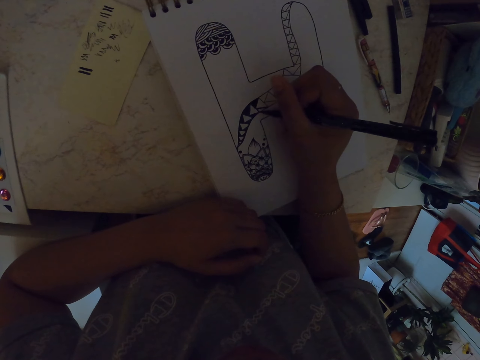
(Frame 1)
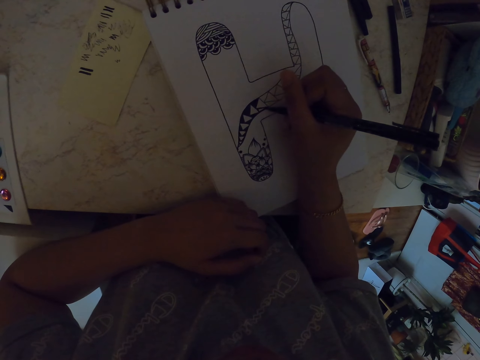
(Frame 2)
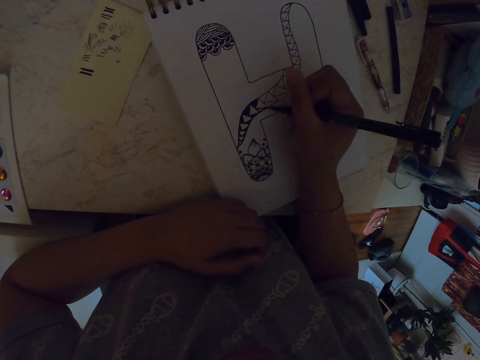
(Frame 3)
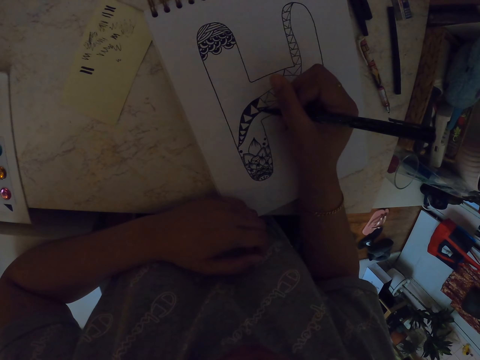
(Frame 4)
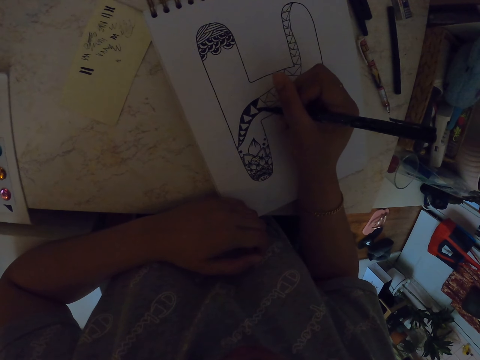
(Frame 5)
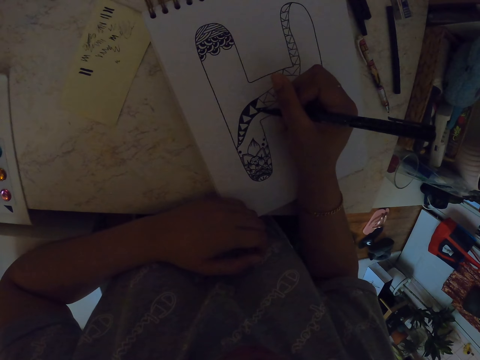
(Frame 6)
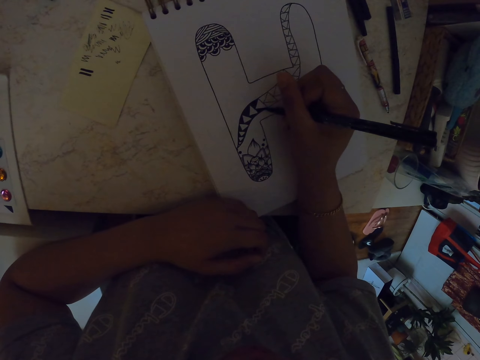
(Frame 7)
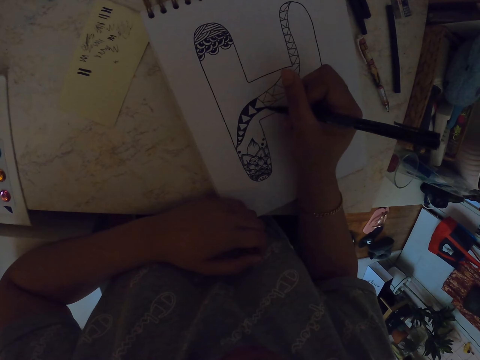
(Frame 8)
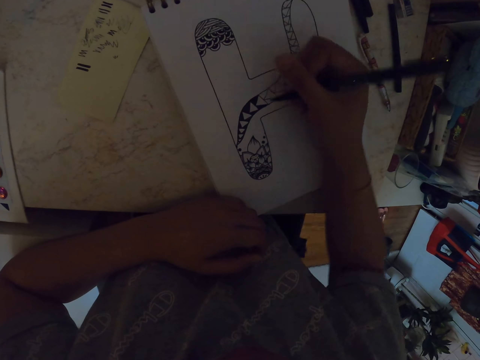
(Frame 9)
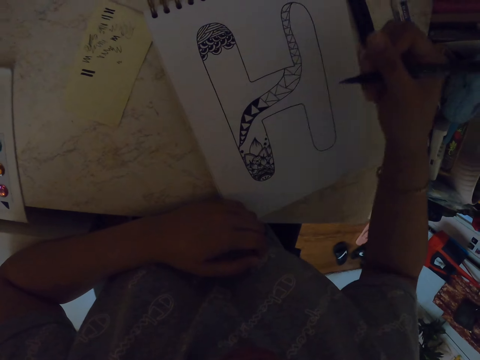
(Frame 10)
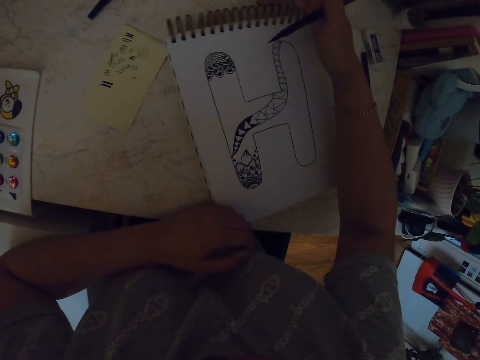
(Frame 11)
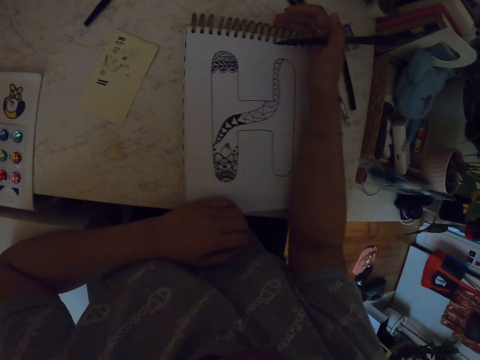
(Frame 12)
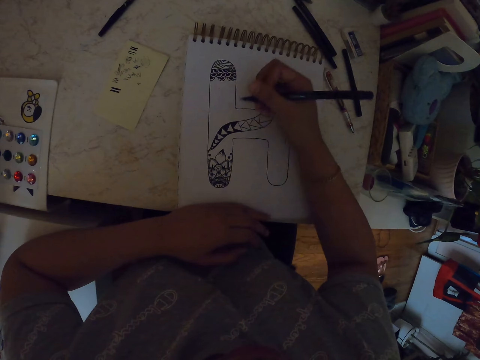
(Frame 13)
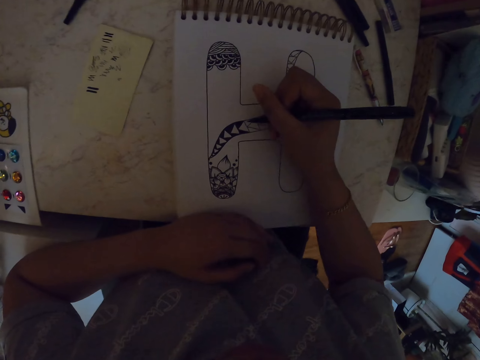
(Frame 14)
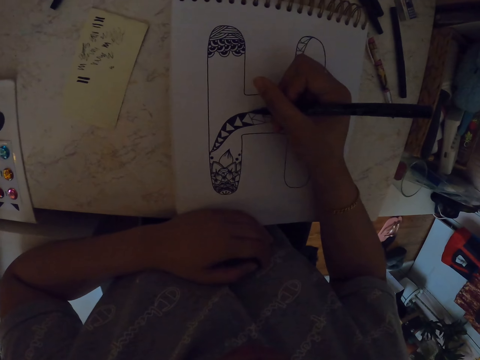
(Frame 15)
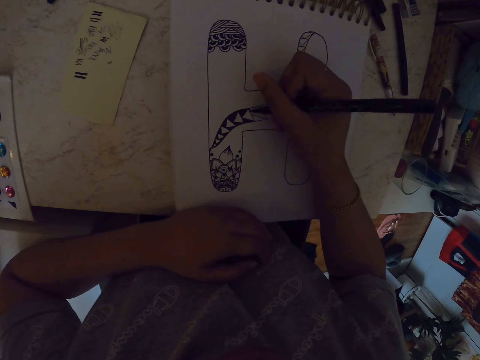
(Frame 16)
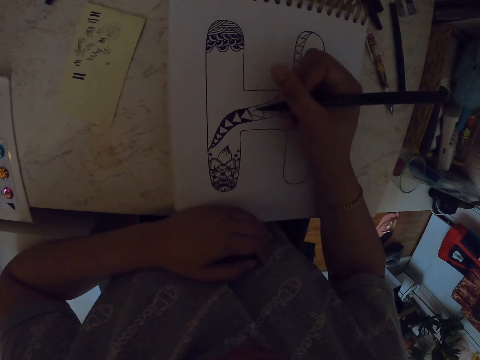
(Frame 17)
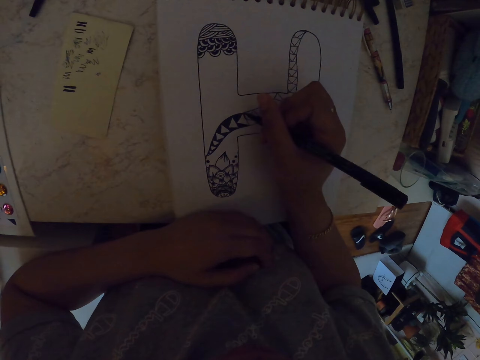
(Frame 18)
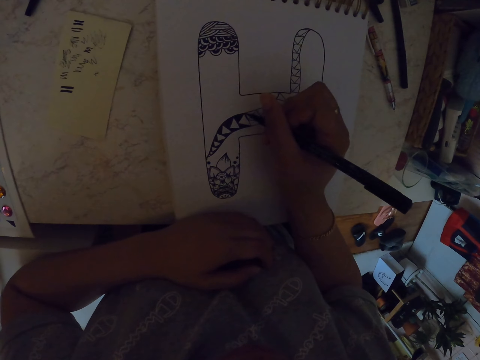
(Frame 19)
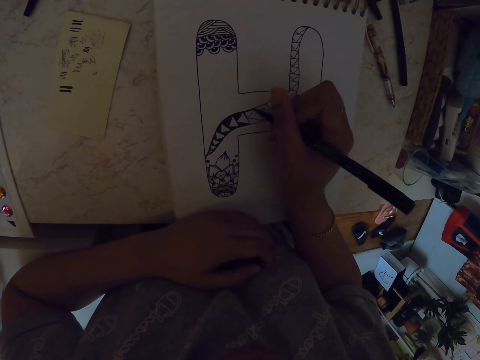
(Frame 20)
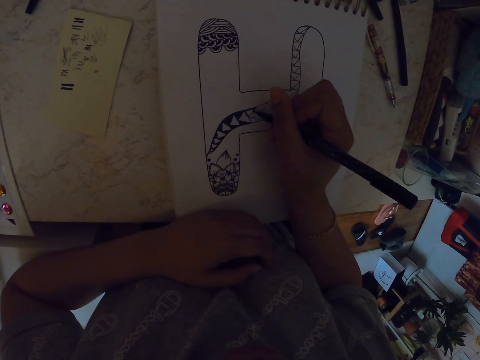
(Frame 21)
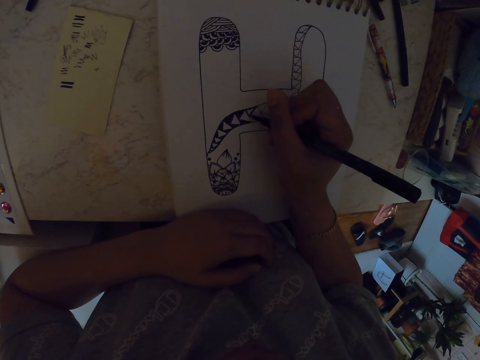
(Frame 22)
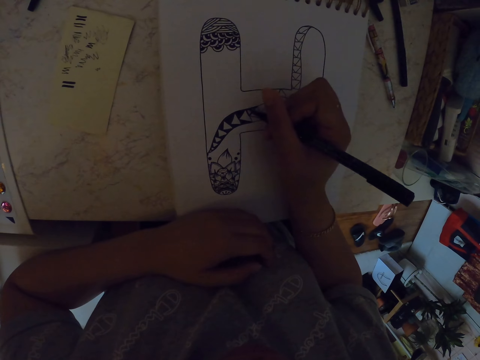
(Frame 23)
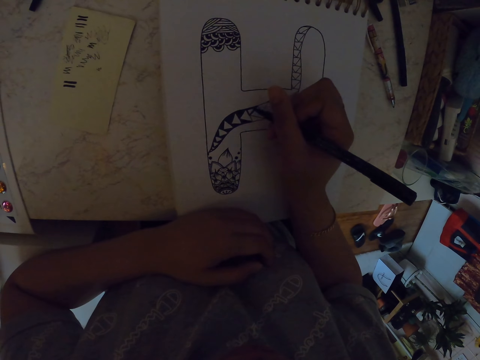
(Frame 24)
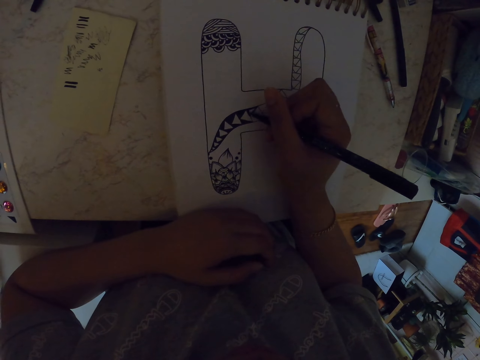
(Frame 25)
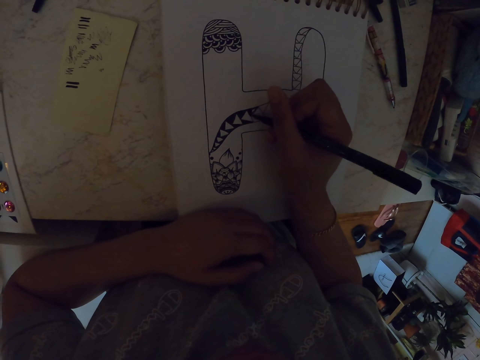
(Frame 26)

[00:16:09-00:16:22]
The camera wearer moves his hand. He moves the drawing book. He makes a drawing on the paper with a pen.

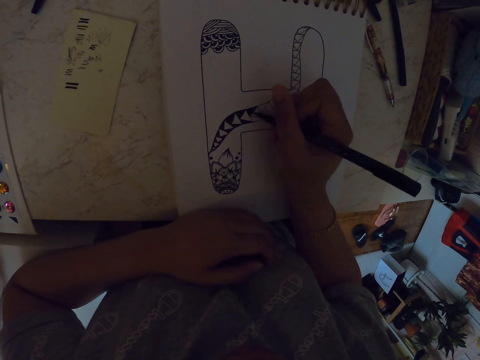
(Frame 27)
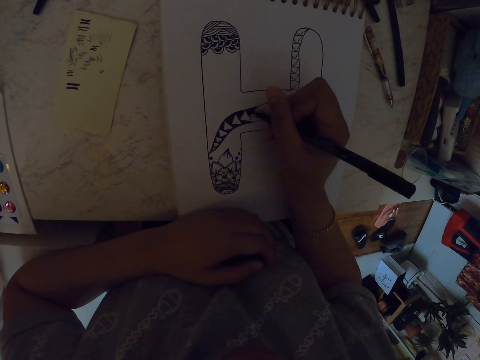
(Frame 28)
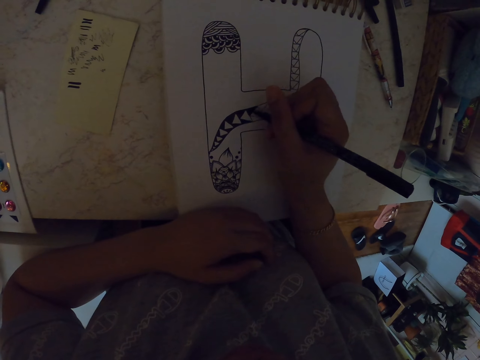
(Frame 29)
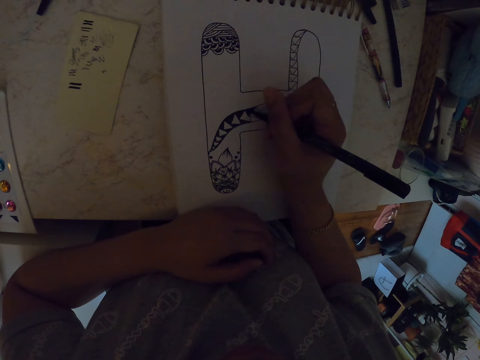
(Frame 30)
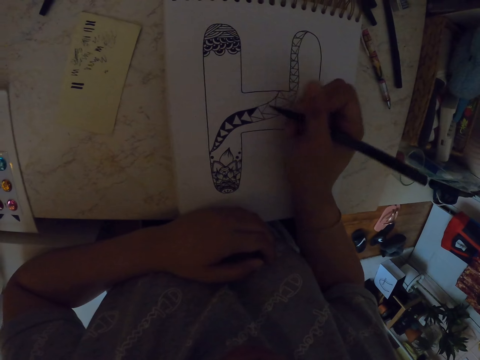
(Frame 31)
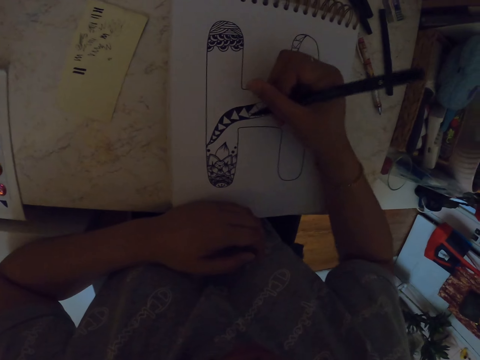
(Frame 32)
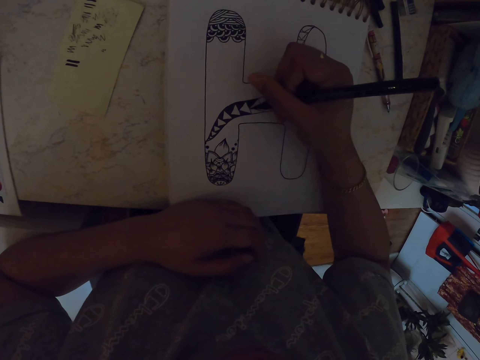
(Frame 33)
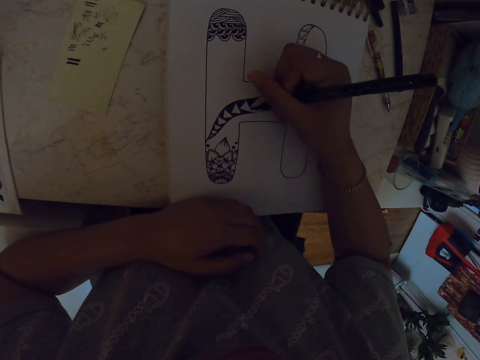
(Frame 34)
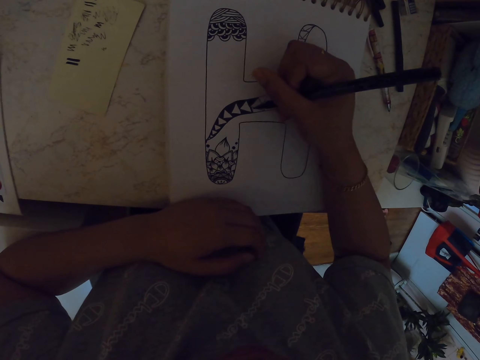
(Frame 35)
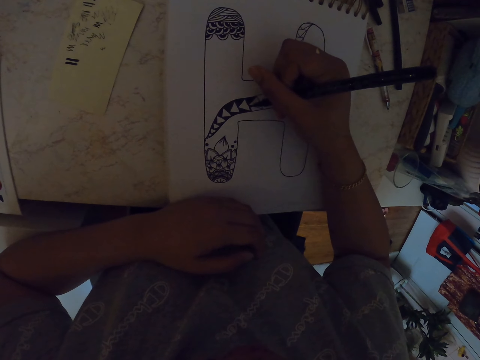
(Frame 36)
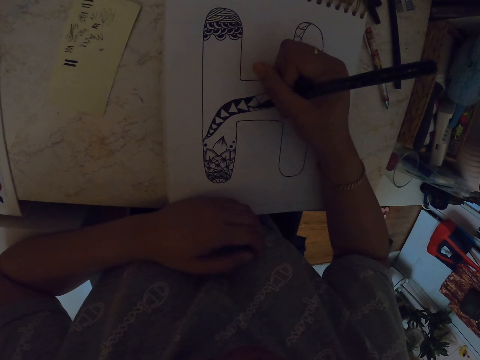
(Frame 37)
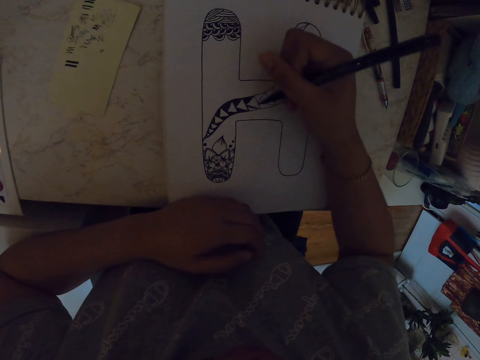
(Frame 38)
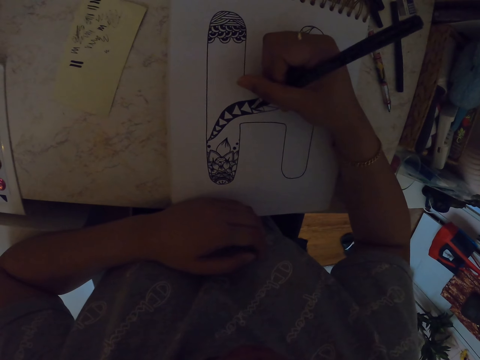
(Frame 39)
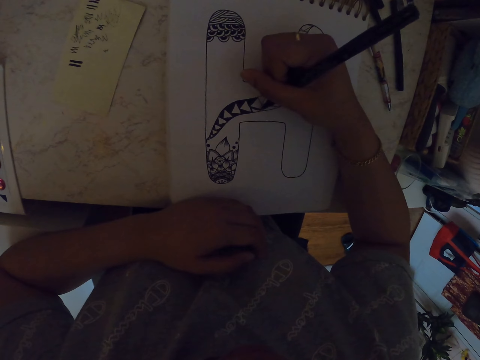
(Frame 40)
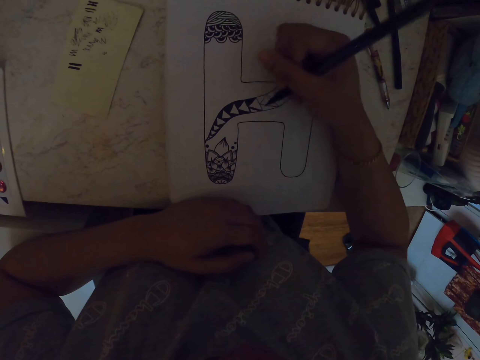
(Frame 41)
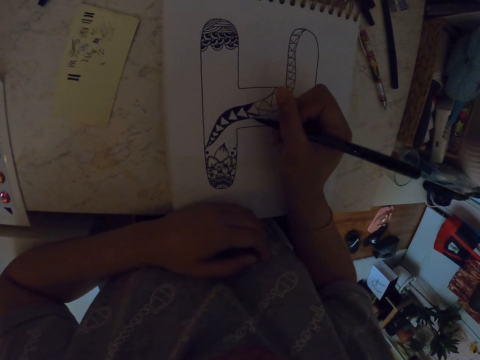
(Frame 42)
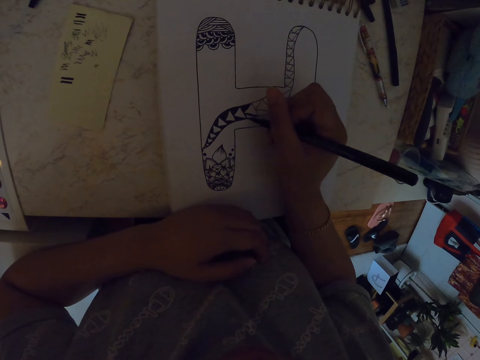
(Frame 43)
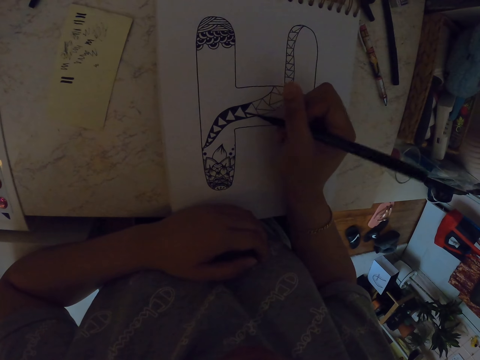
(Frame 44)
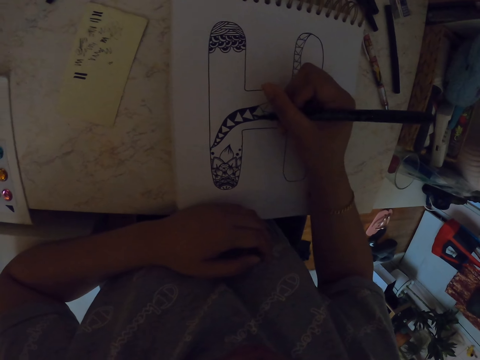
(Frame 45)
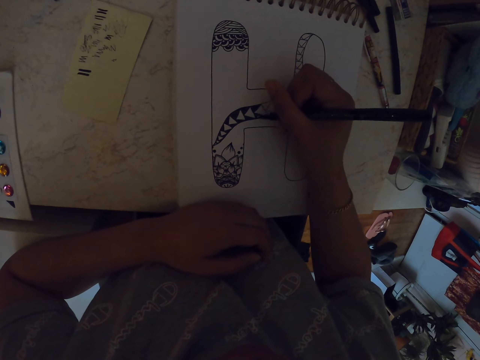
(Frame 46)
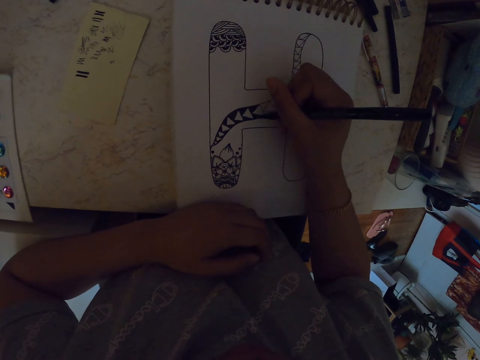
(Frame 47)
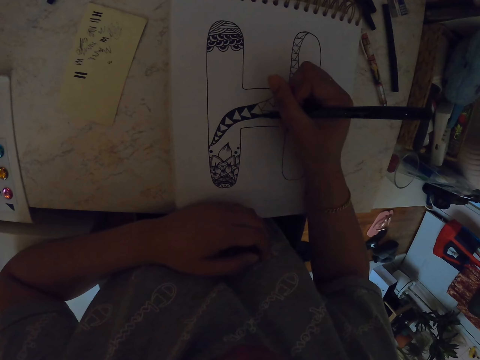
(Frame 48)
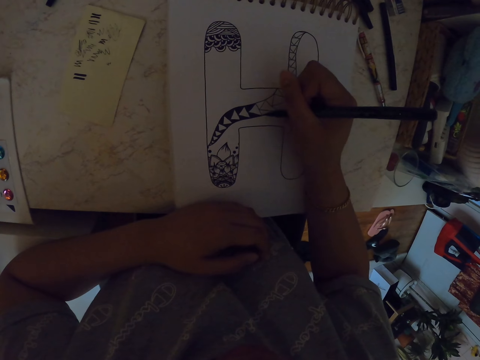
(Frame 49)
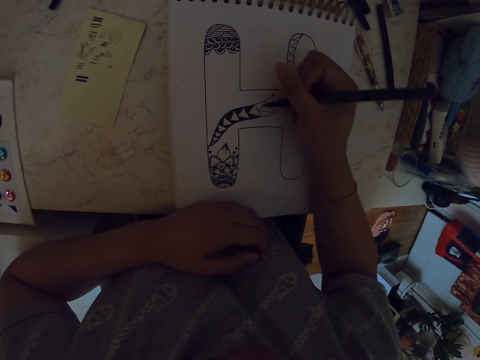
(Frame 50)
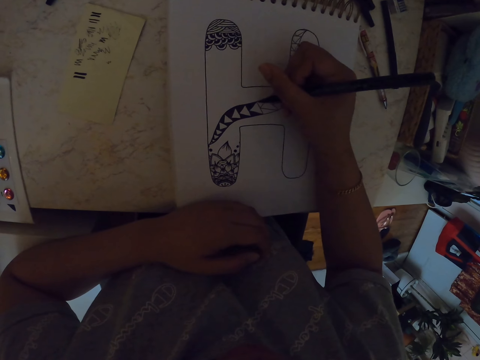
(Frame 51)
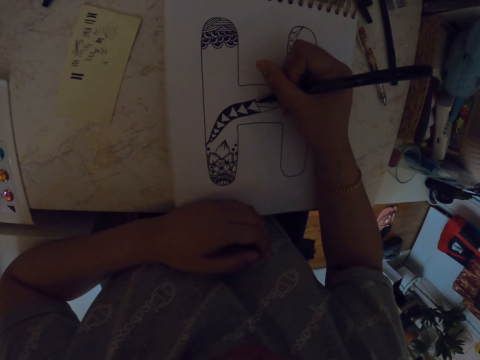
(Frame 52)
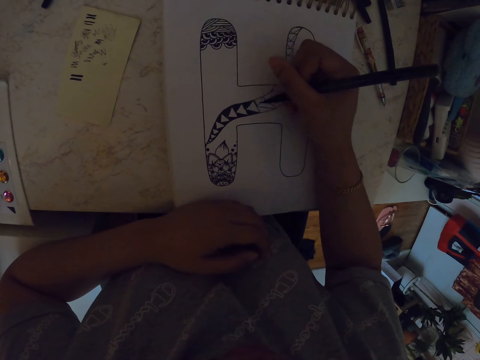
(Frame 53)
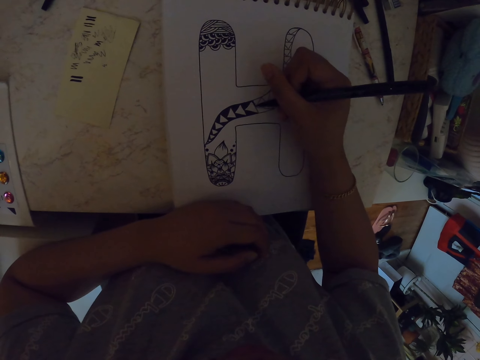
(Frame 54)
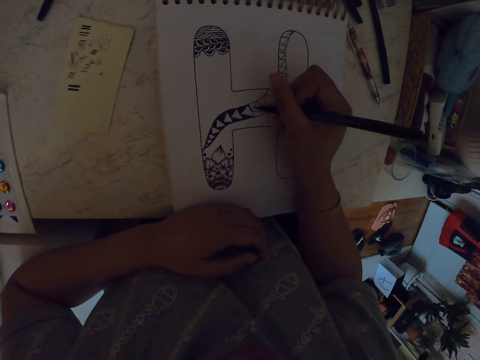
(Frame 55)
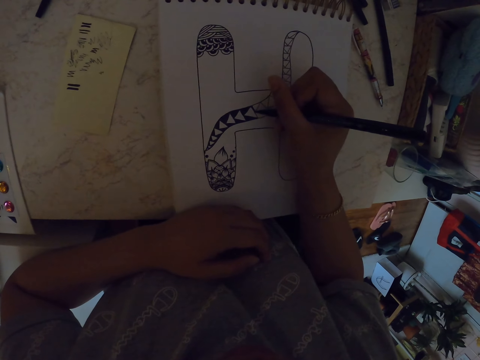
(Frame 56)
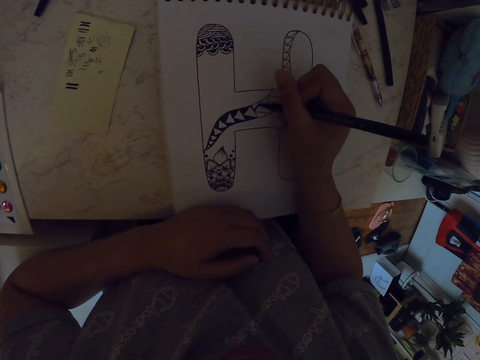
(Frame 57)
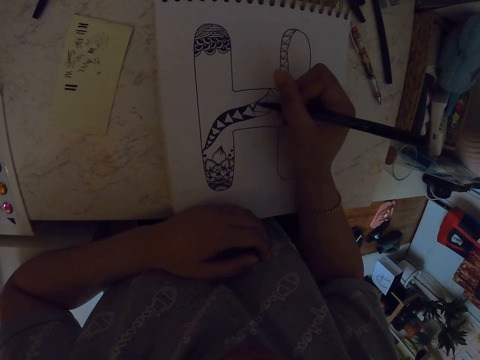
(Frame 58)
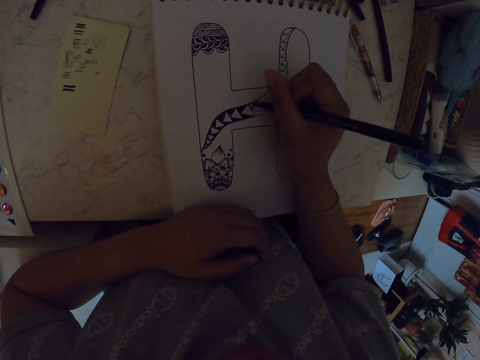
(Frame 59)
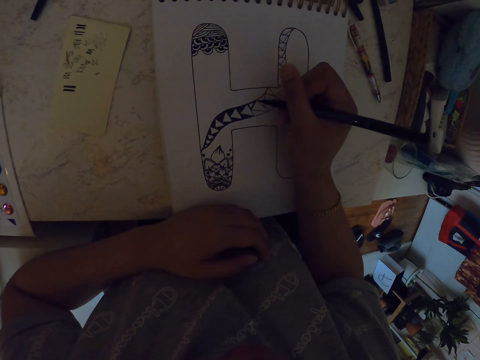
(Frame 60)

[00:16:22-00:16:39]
The camera wearer moves his hand. He makes a drawing on the paper with a pen. He moves his hand. He makes a drawing on the paper with the pen.
